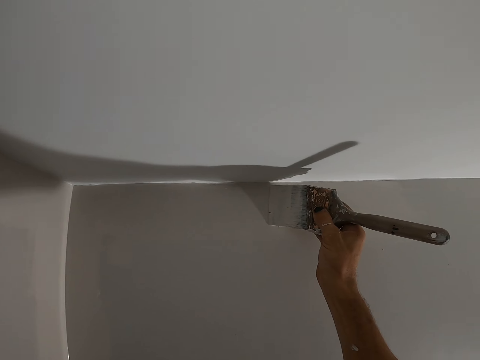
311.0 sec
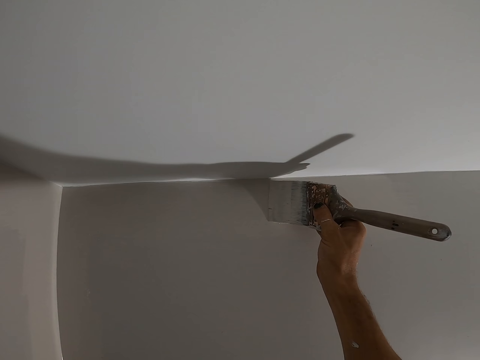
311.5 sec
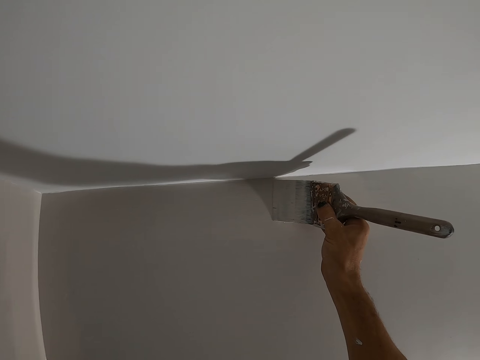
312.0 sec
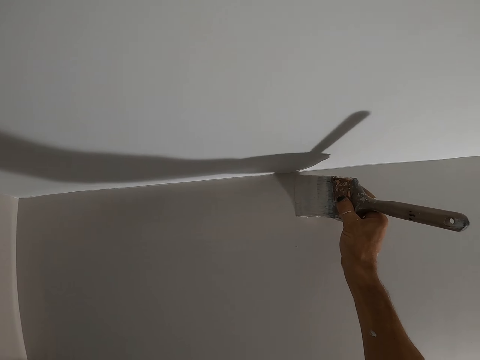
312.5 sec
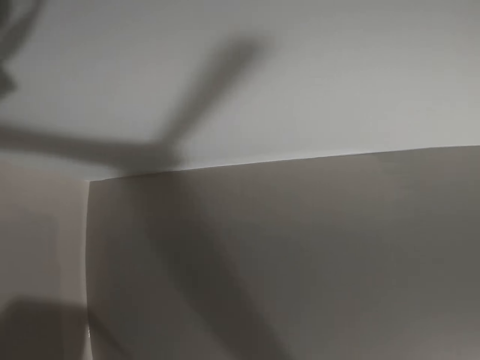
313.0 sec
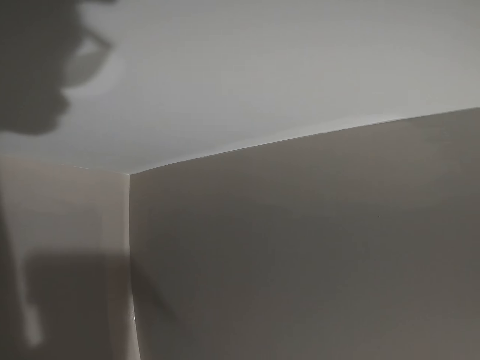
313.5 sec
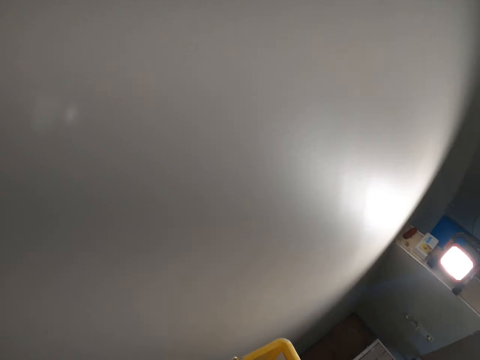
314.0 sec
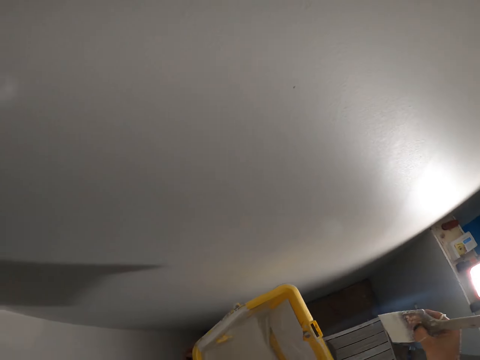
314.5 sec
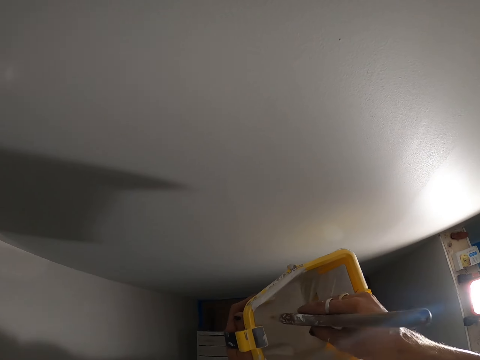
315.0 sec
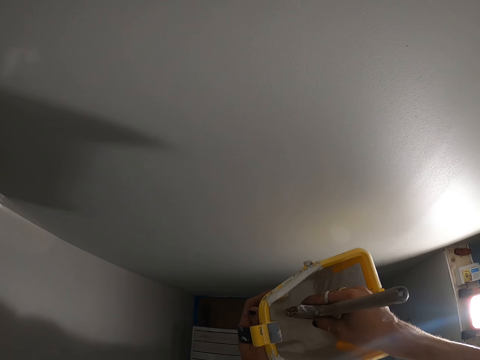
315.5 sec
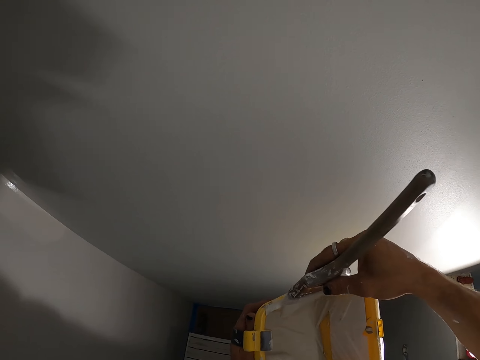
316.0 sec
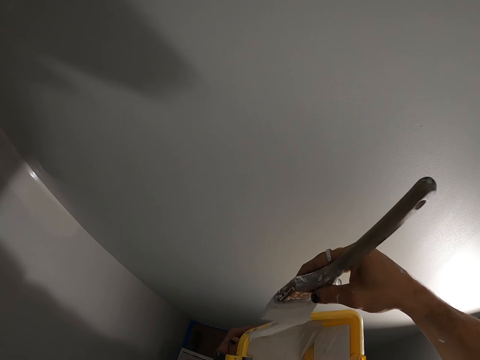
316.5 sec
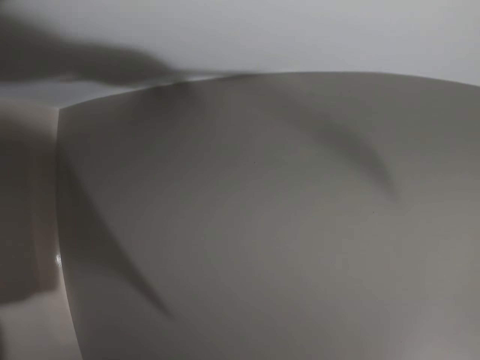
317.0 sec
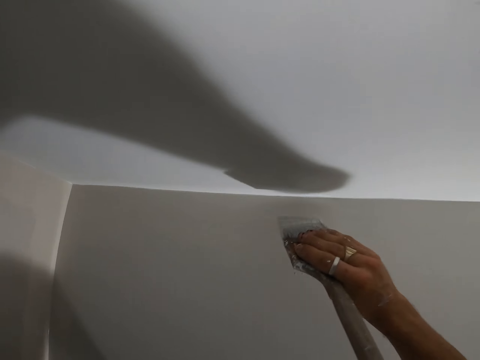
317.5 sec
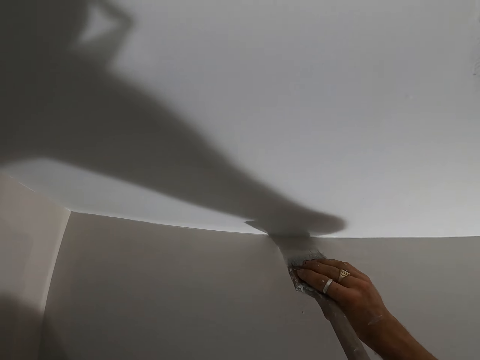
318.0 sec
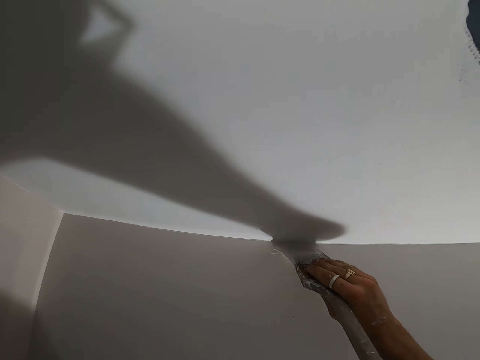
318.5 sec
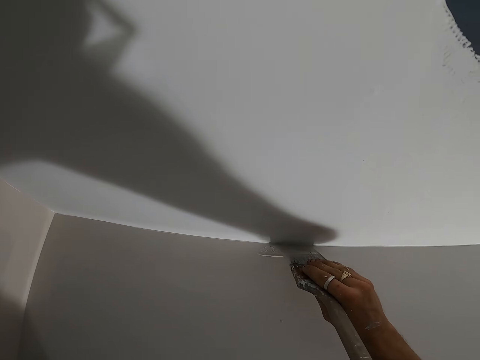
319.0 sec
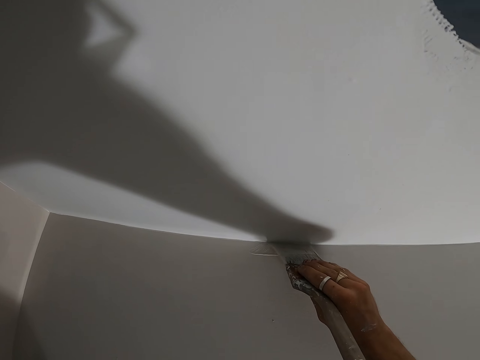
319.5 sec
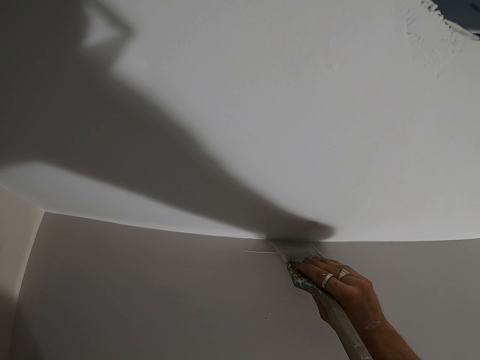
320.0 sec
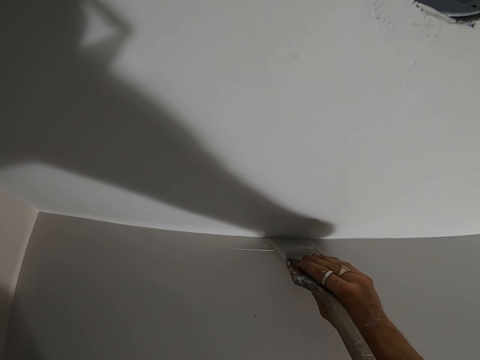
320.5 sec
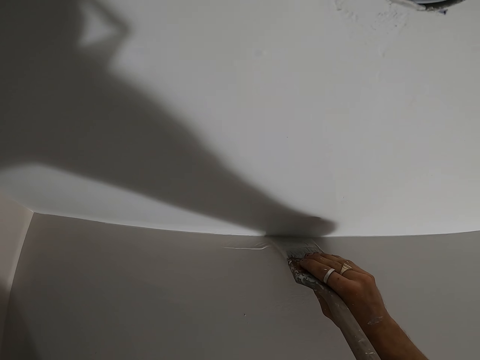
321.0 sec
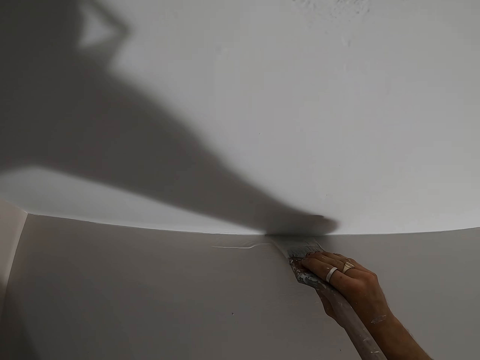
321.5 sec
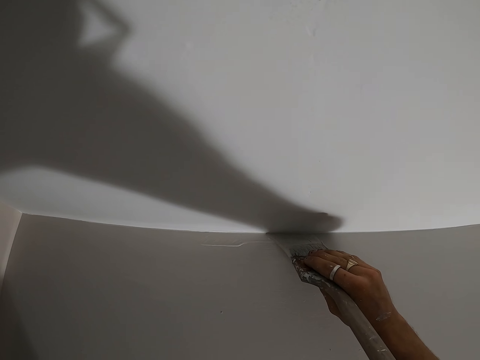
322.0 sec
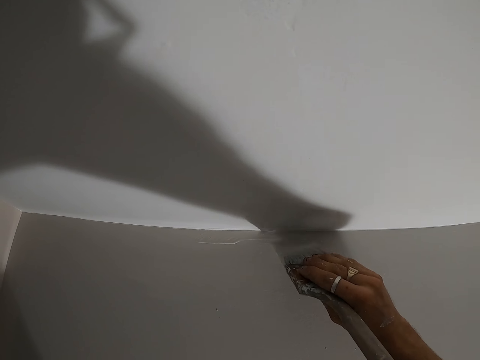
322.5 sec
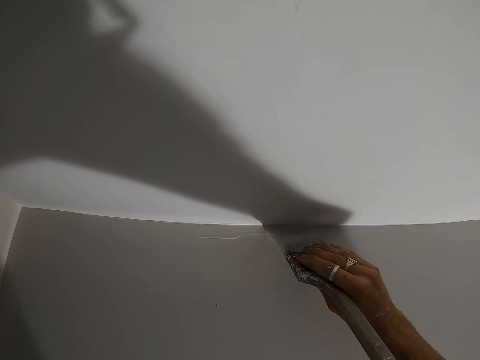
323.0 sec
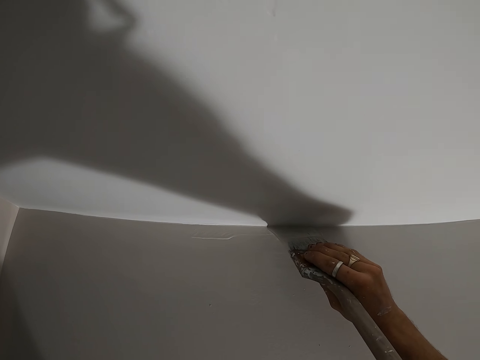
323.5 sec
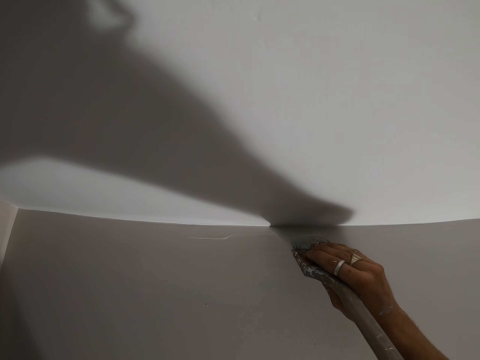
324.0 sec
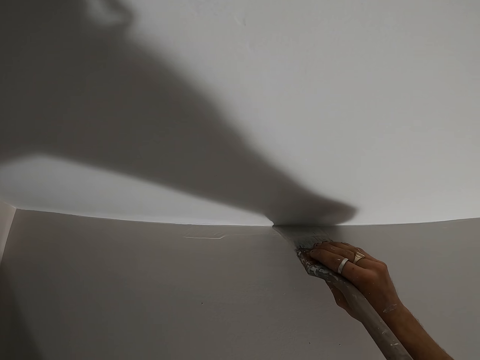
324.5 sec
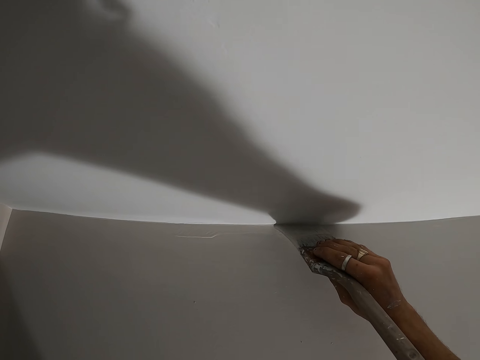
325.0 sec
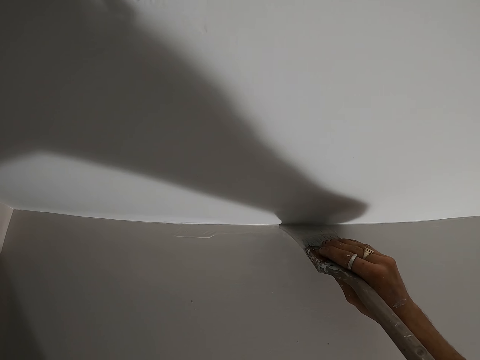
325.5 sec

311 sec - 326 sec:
The camera wearer dips the painting brush in the paint bucket. They wipe the excess paint on the paint bucket. They paint the wall with the painting brush.

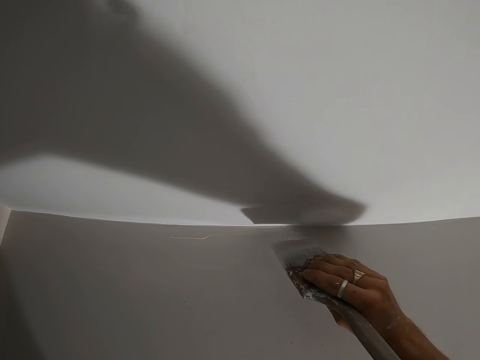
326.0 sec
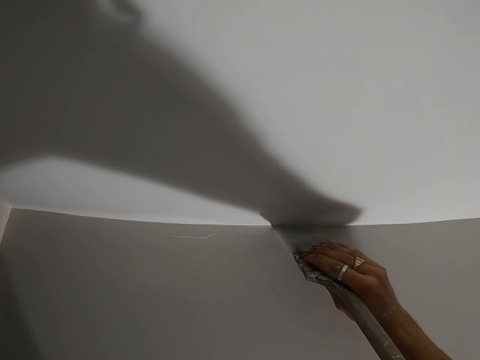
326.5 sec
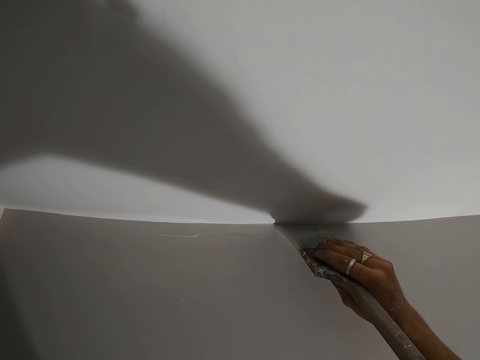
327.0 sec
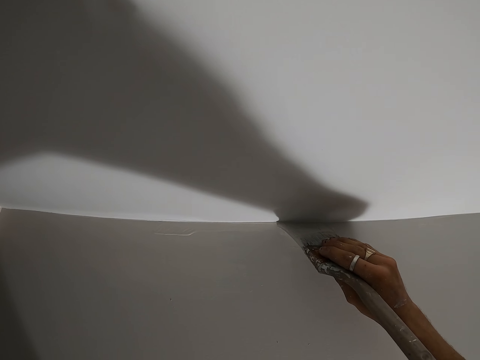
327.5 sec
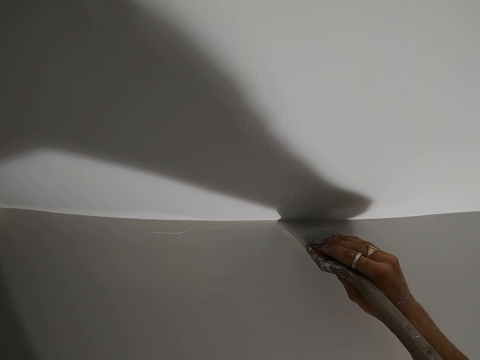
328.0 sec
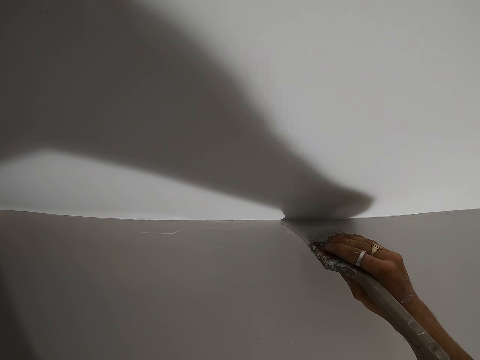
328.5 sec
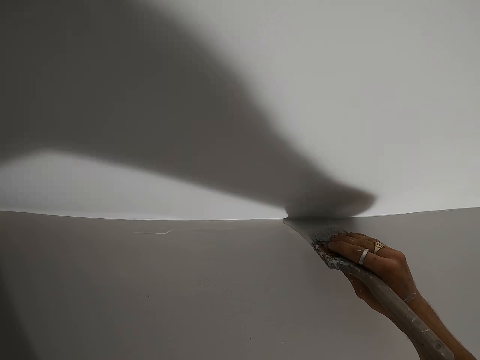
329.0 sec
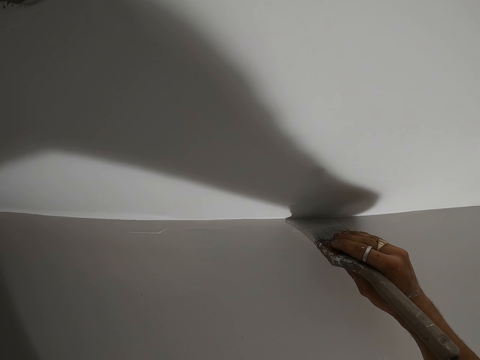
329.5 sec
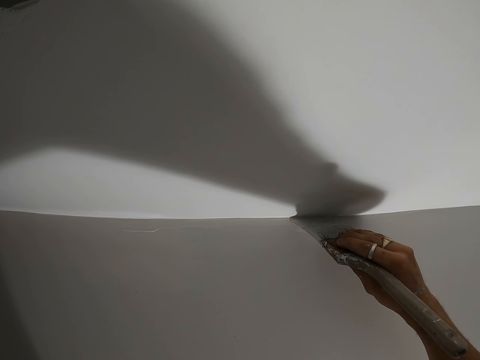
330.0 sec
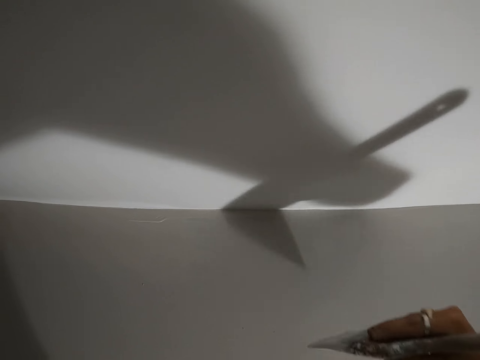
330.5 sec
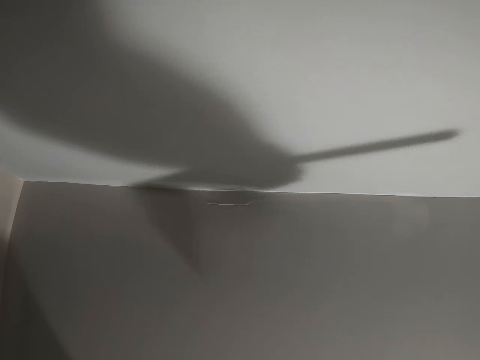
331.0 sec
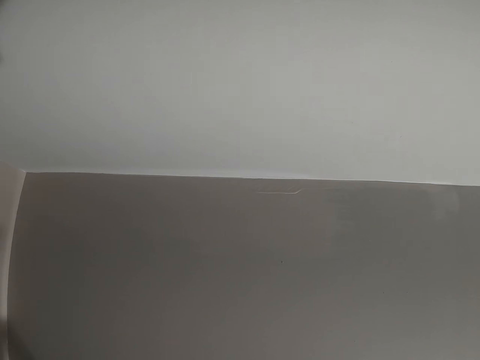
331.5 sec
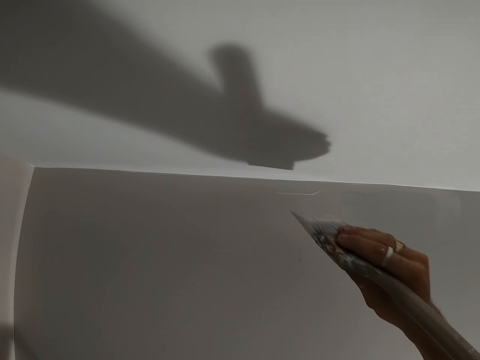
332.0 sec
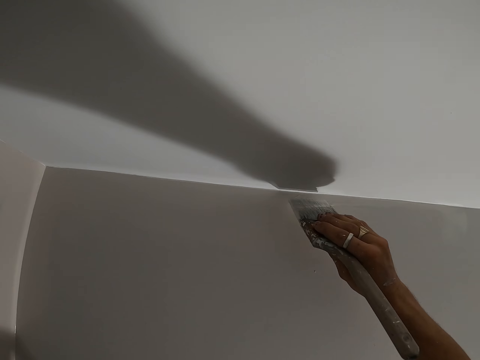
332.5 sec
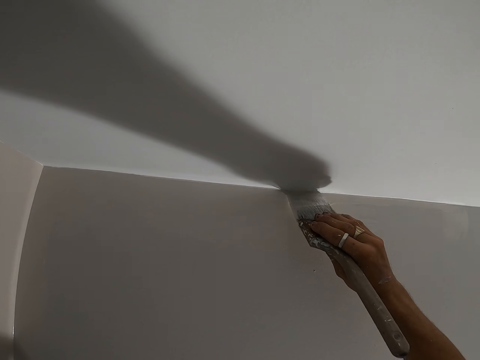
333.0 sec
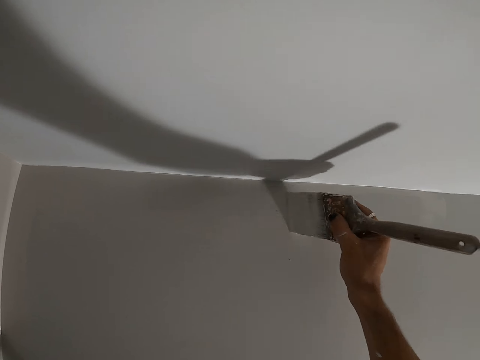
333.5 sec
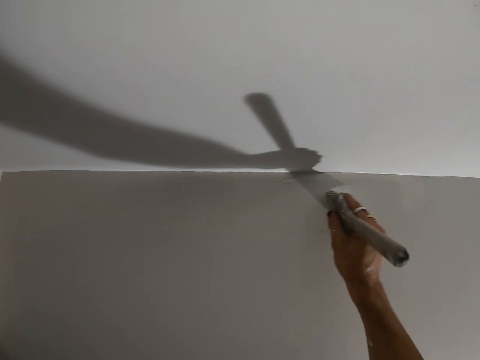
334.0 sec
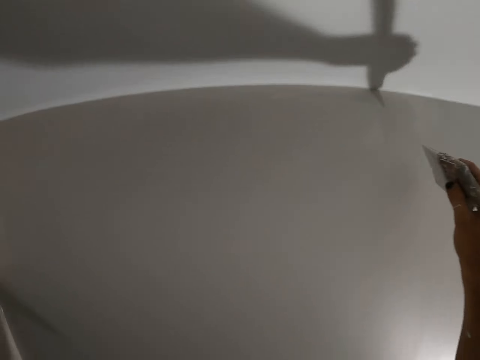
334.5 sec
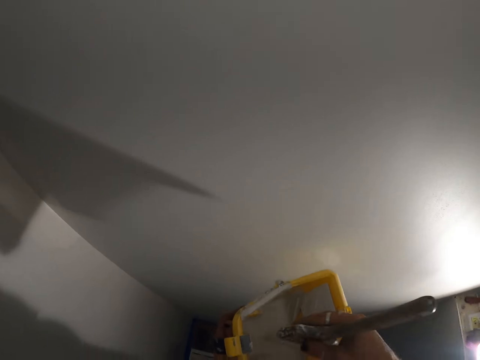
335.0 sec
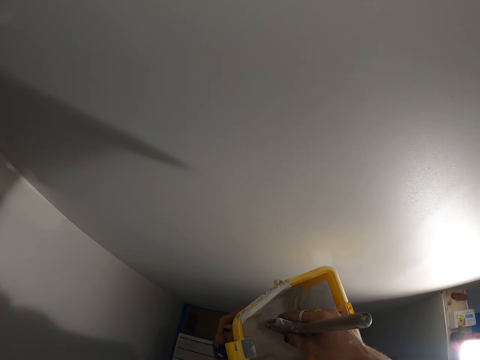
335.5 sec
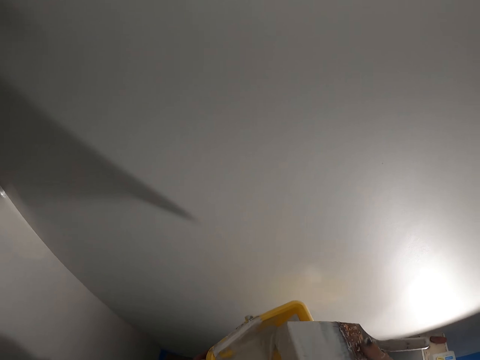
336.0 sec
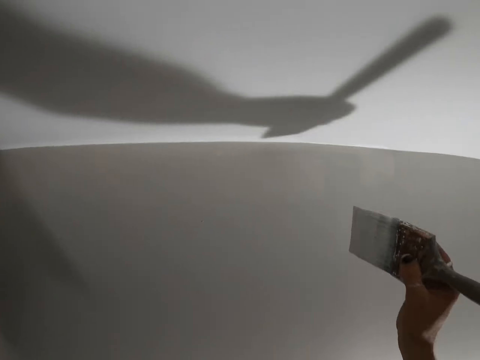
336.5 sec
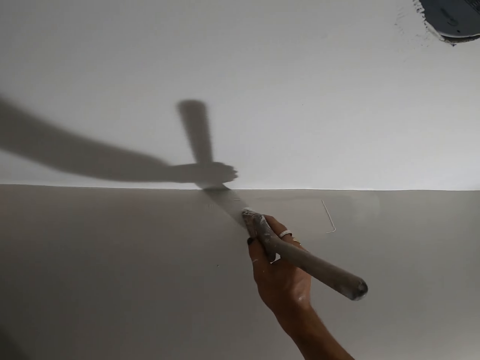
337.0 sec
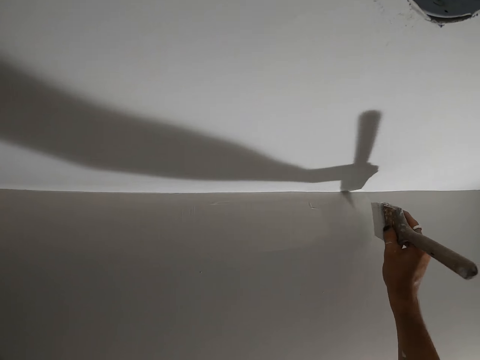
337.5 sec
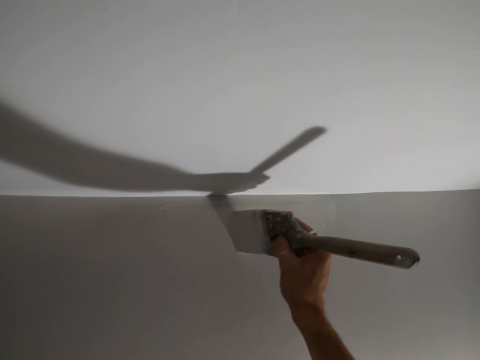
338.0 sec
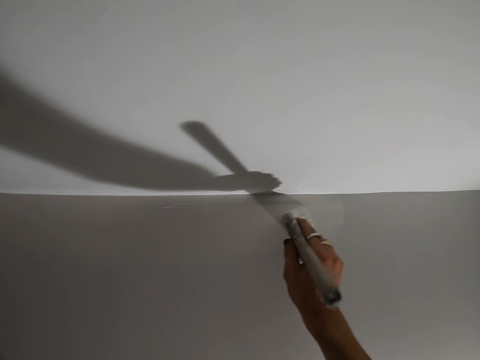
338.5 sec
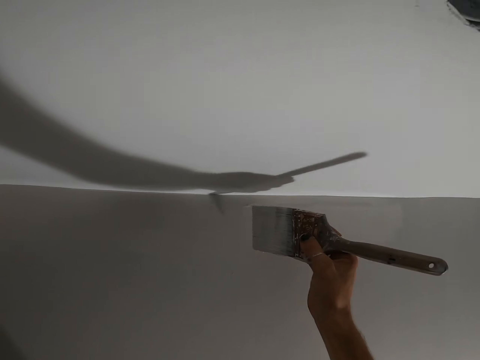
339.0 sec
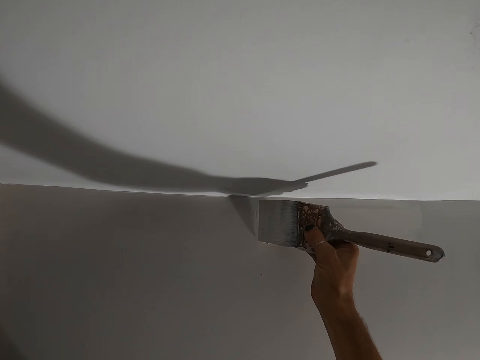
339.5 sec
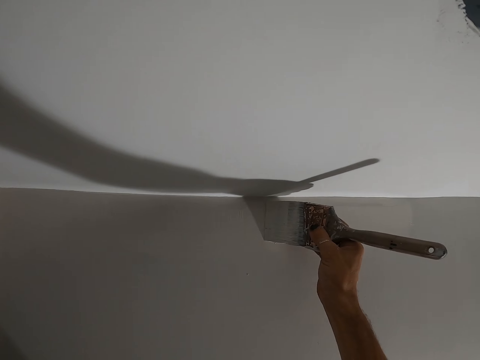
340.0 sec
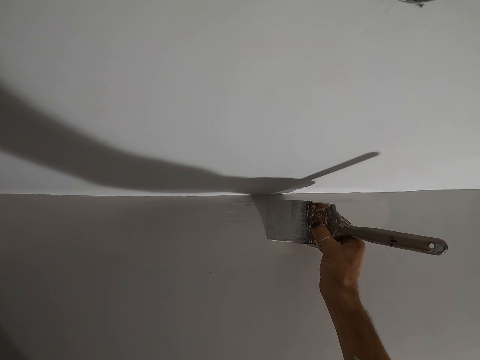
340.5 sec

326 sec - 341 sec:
The camera wearer dips the painting brush in the paint bucket. They paint the wall with the painting brush.
